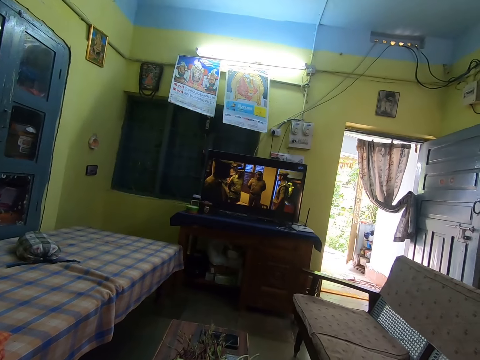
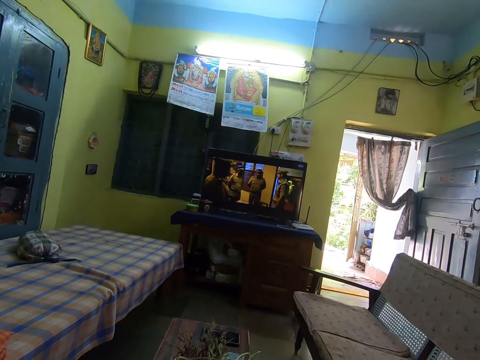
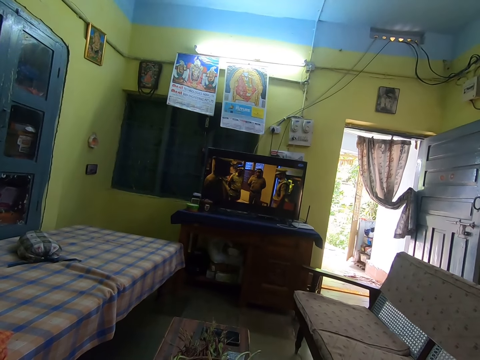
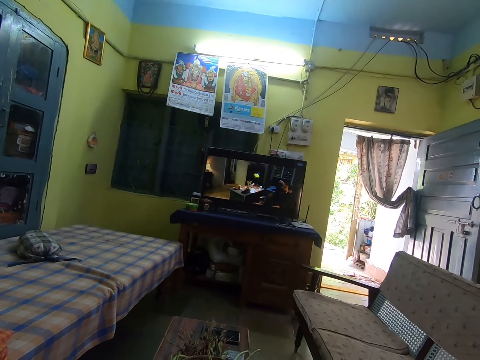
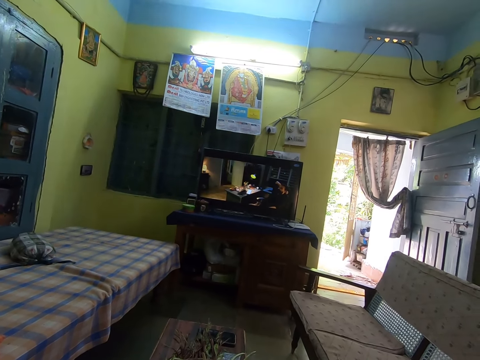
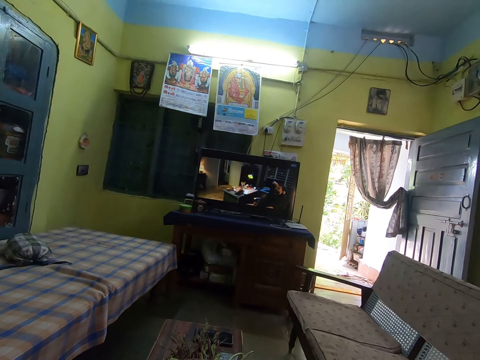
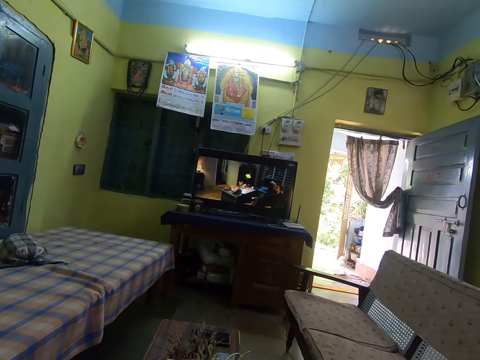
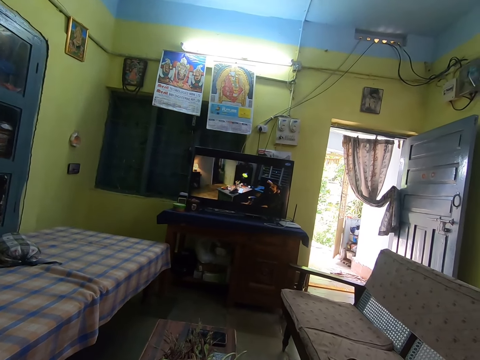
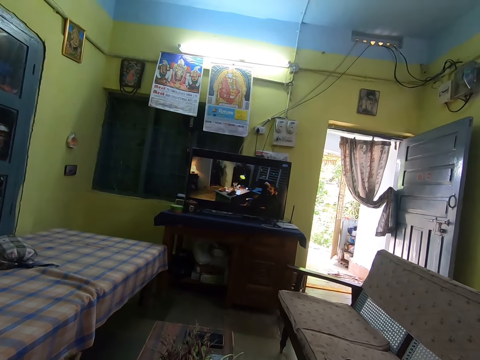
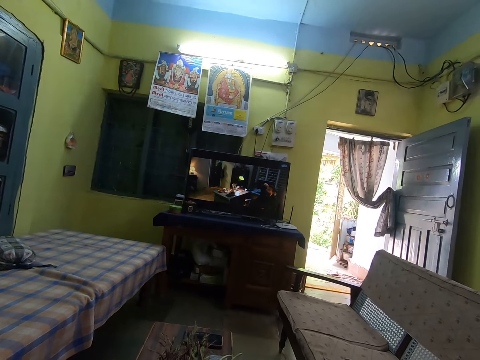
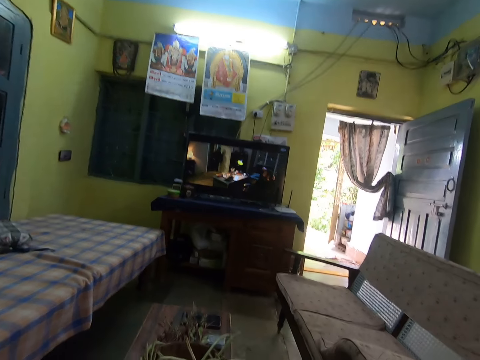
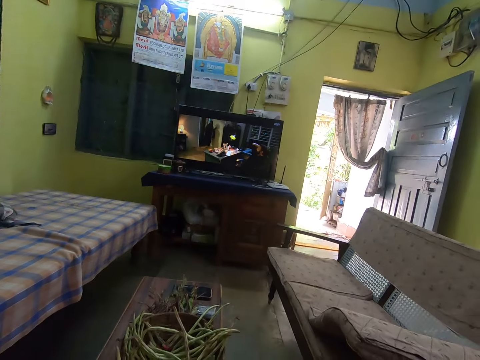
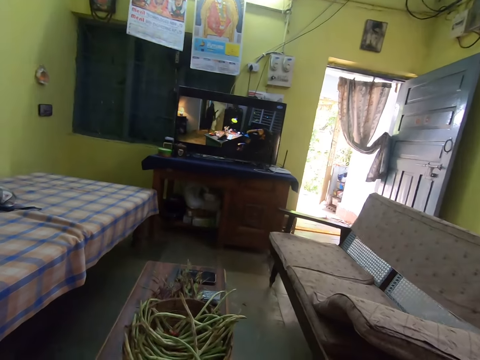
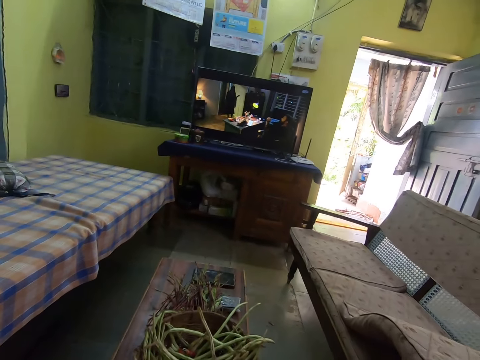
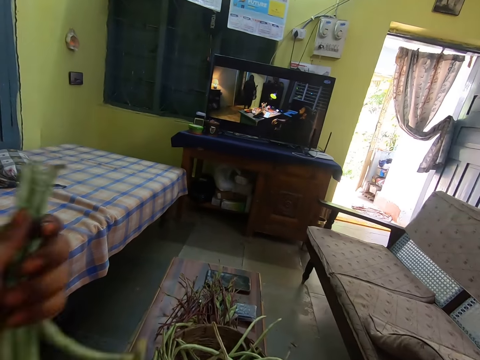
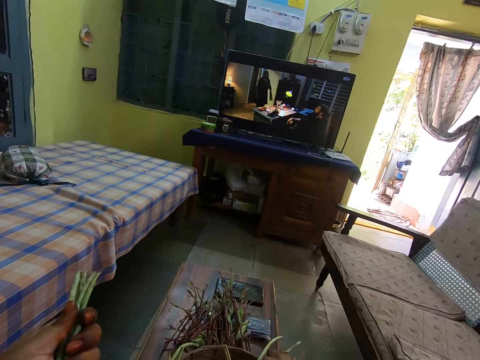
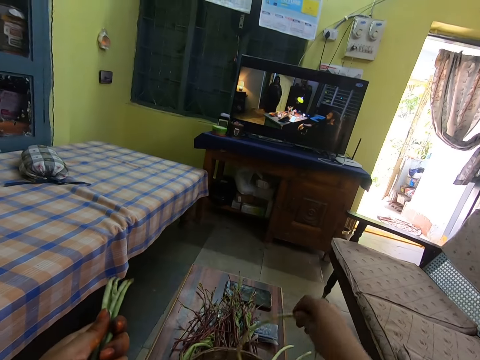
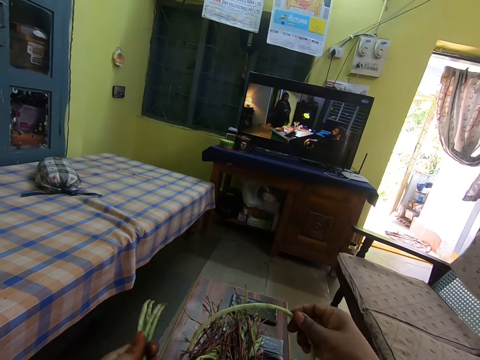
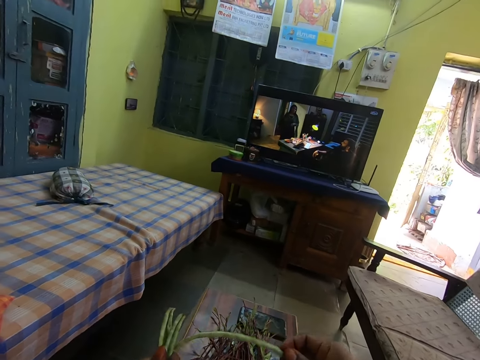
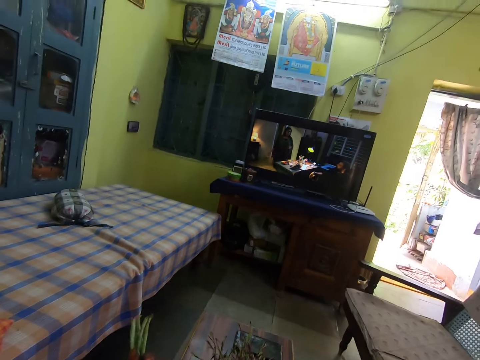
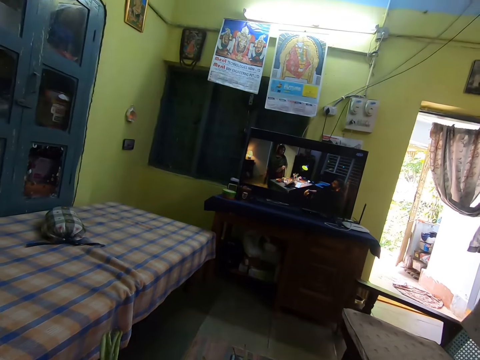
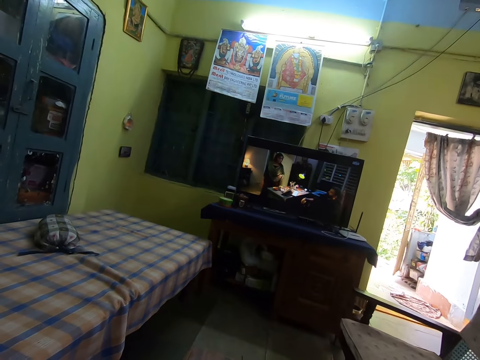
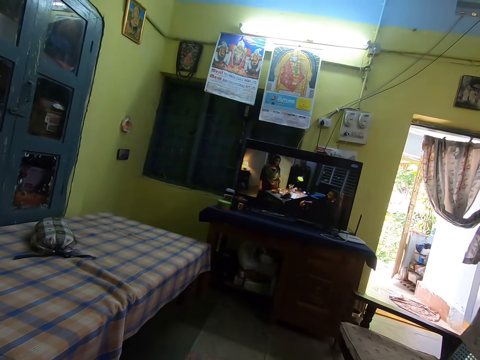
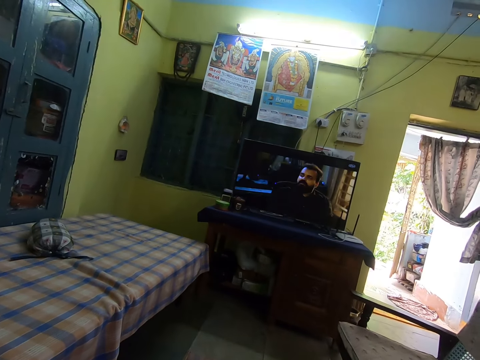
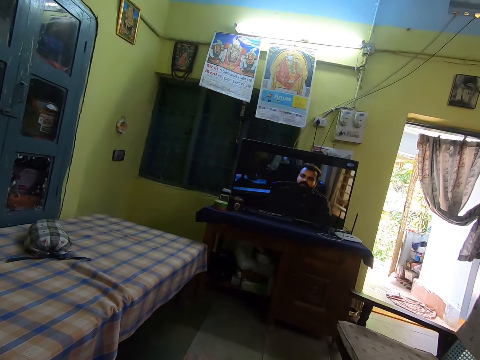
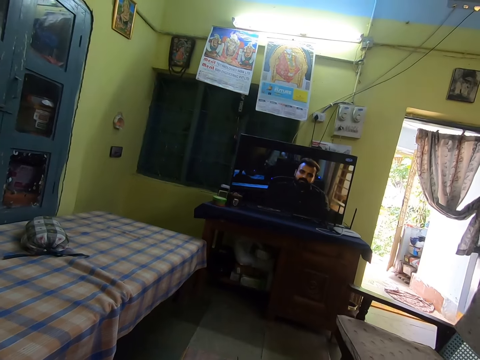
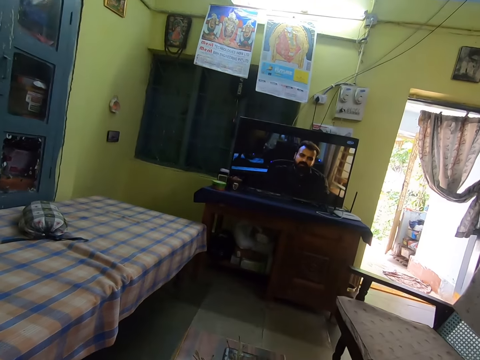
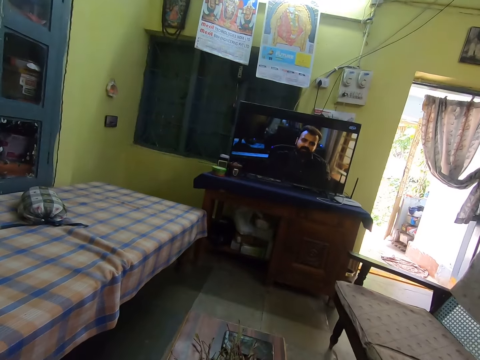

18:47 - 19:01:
The camera wearer watches television. She holds greens in her left hand. She picks a green bean in a bowl on a table with her right hand. She passes the green bean from her right hand to her left hand. She looks around. She watches the television.

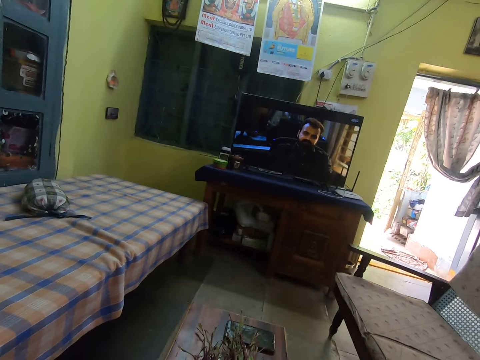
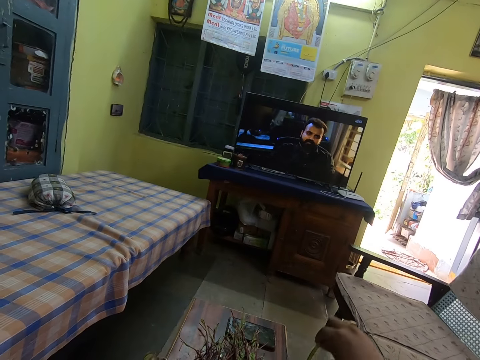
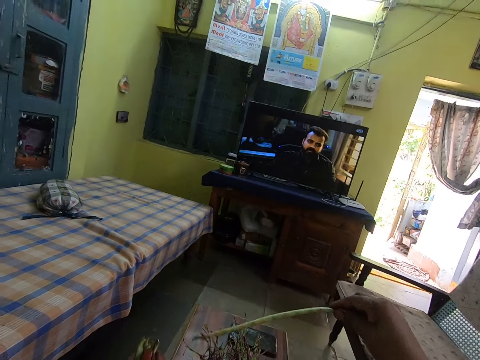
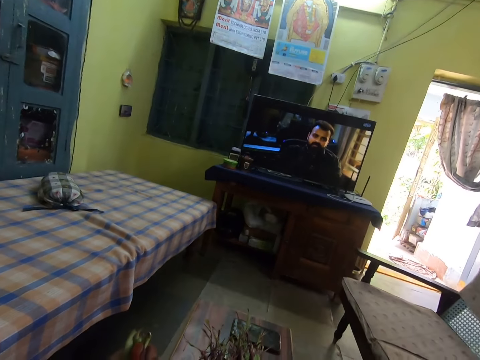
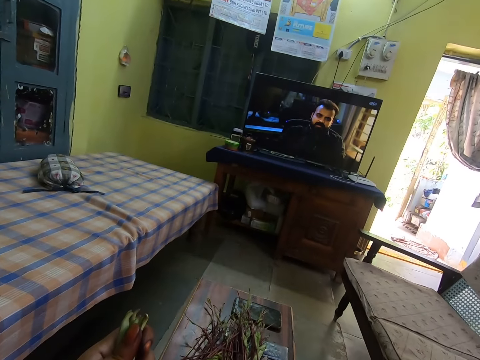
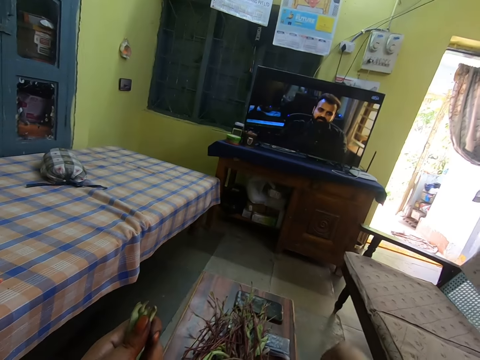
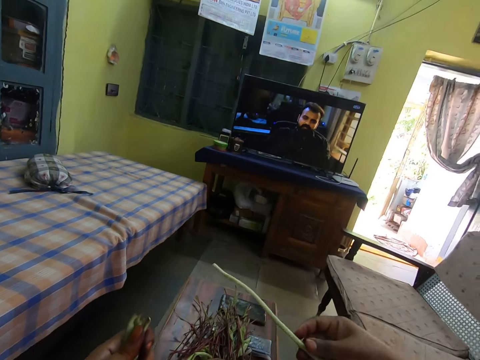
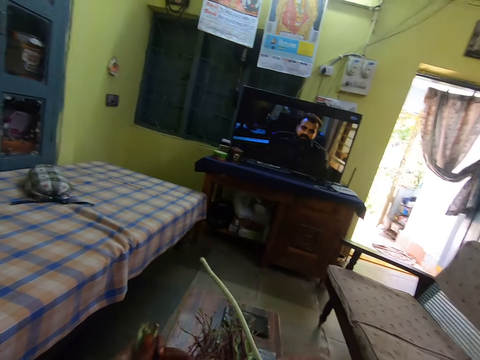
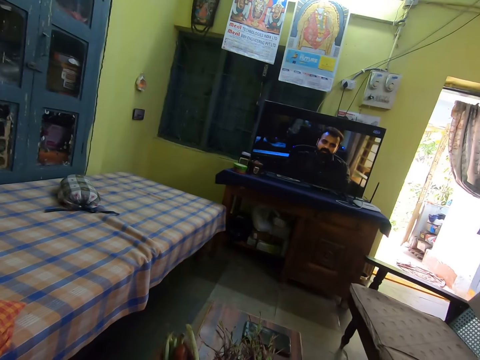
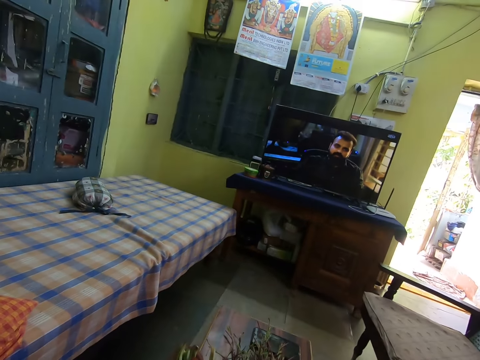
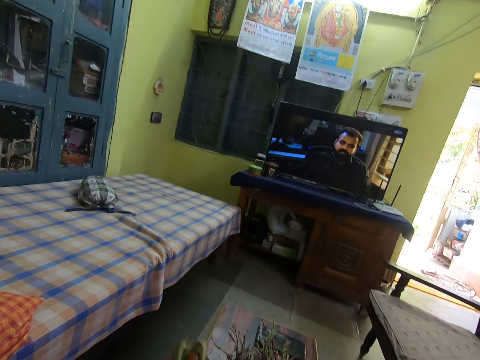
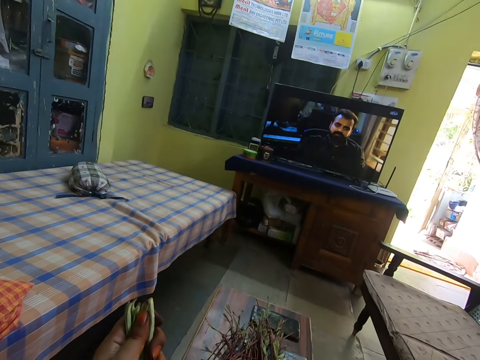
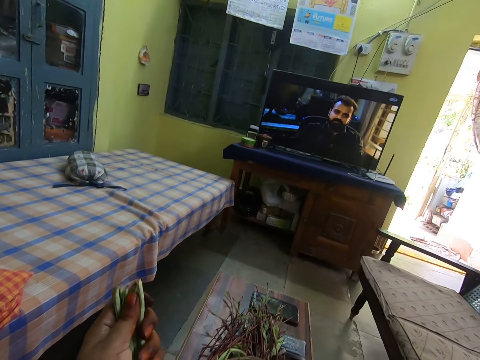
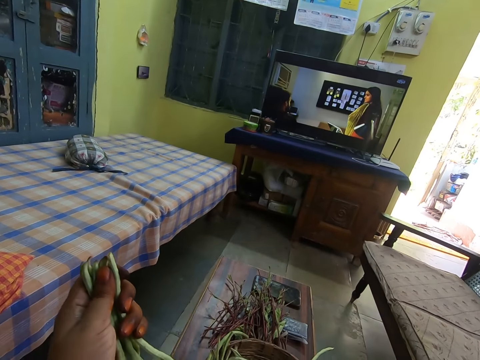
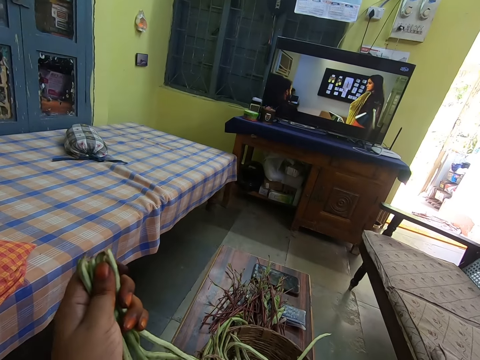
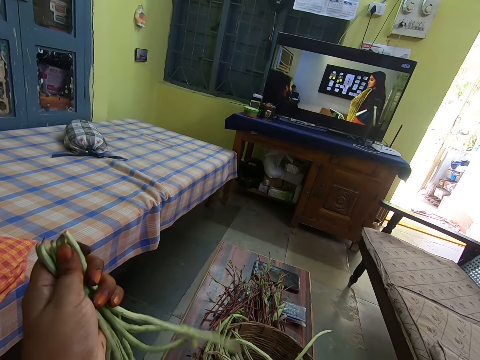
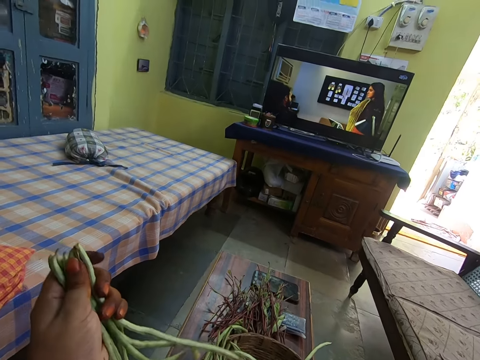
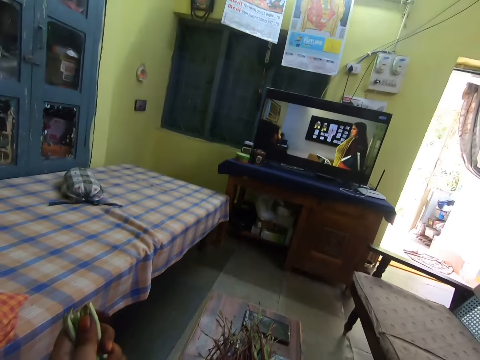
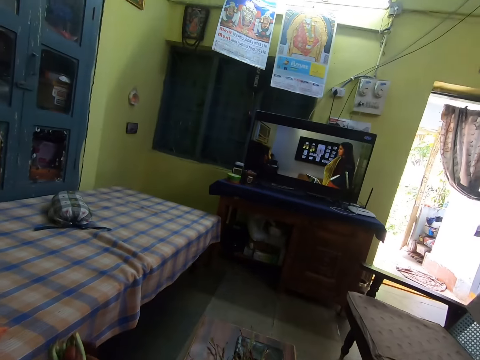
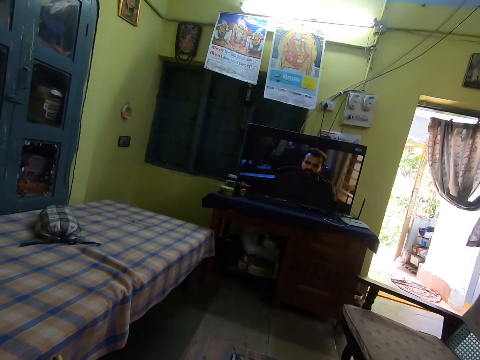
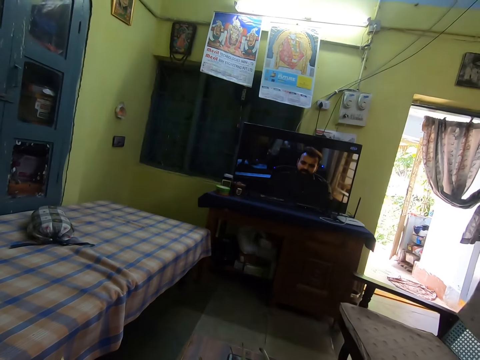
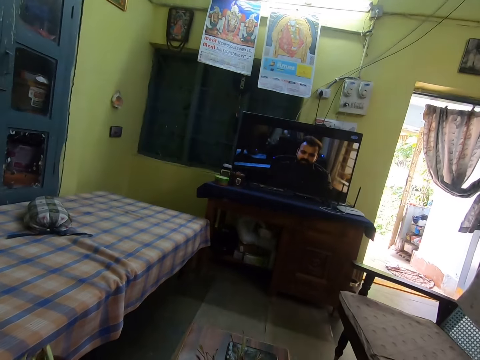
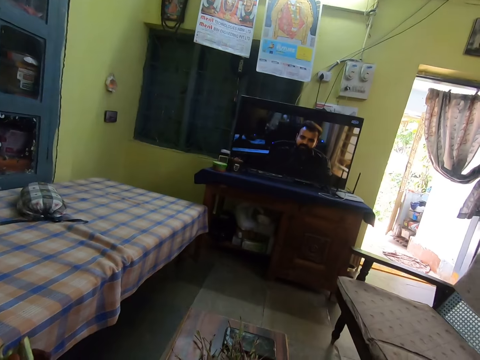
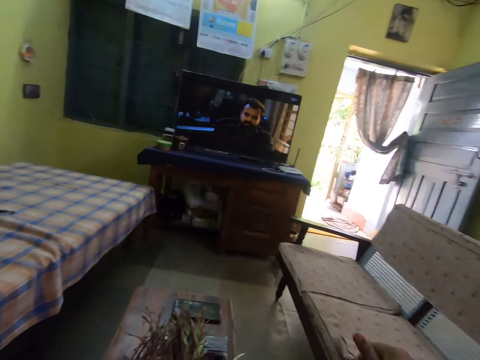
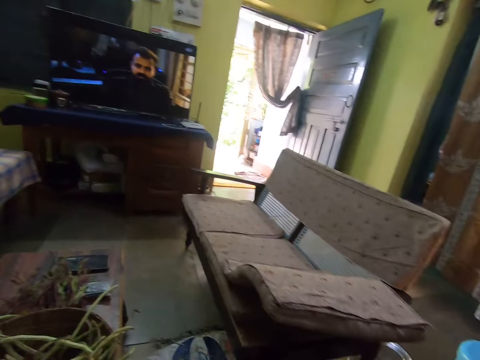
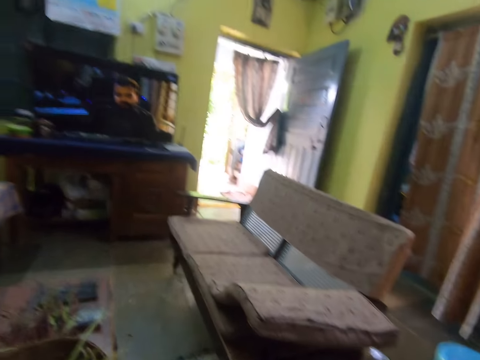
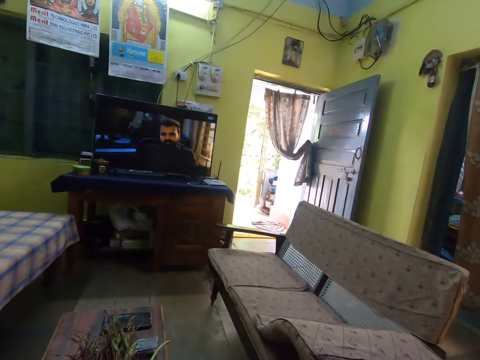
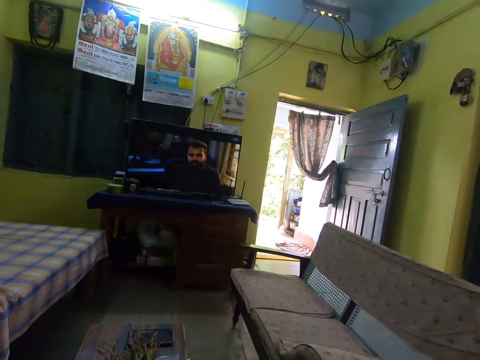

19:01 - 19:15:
The camera wearer picks a green bean in the basket on the table with her right hand. She passes the green bean from her right hand to her left hand. She holds the greens in her left hand. She looks around.
